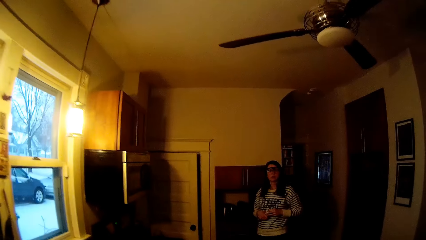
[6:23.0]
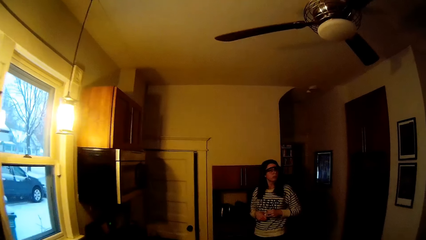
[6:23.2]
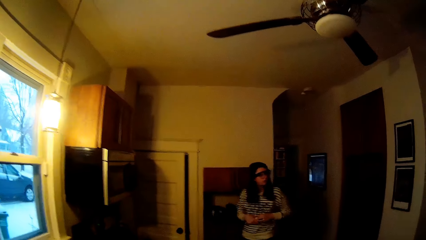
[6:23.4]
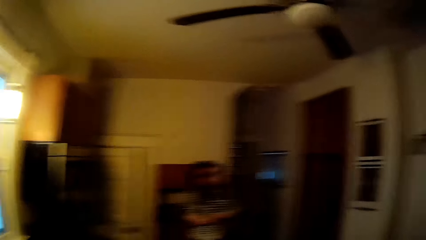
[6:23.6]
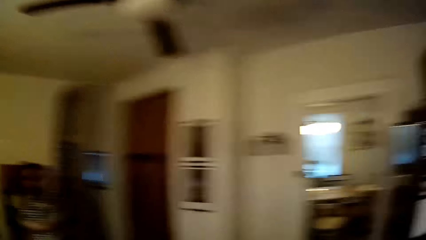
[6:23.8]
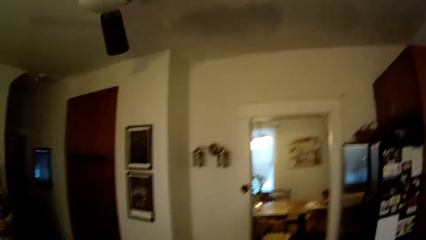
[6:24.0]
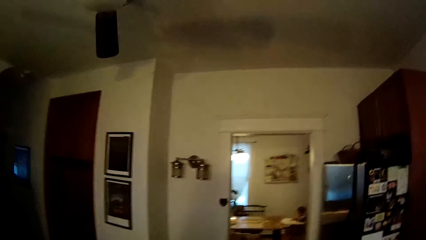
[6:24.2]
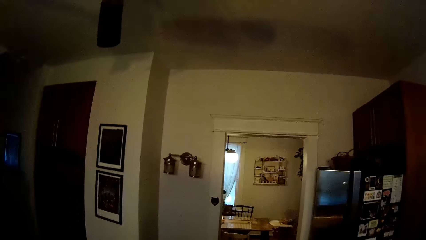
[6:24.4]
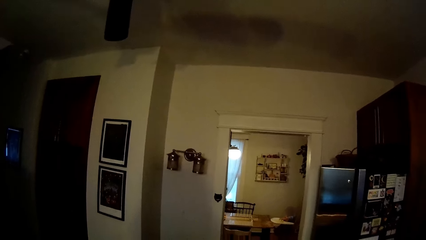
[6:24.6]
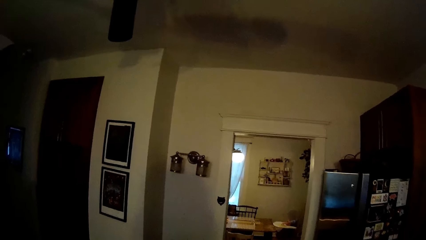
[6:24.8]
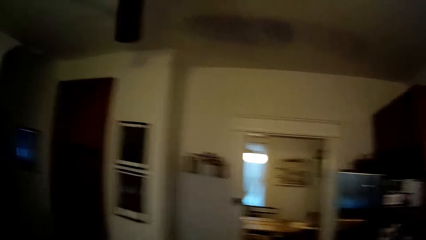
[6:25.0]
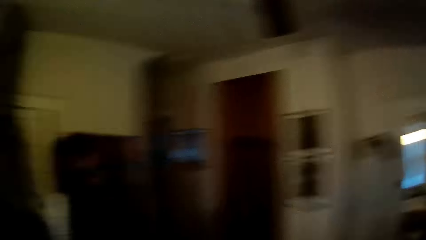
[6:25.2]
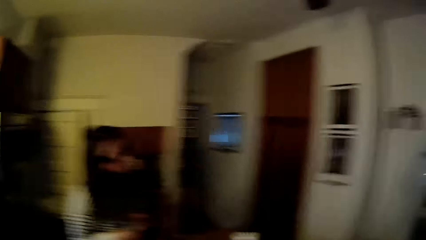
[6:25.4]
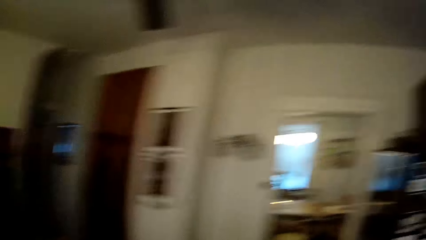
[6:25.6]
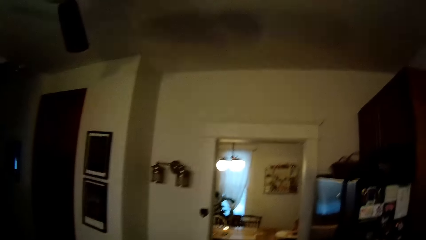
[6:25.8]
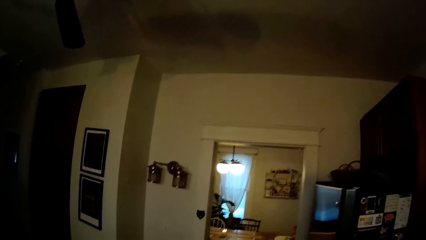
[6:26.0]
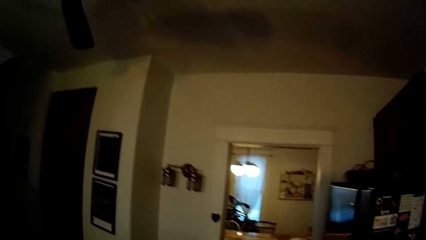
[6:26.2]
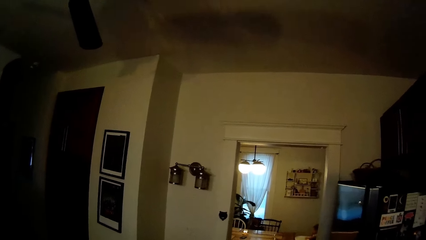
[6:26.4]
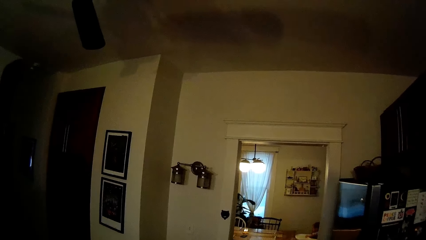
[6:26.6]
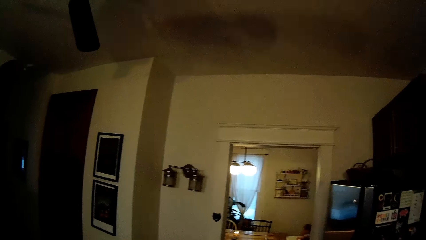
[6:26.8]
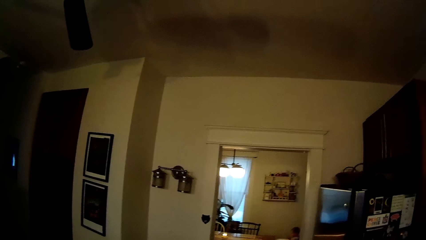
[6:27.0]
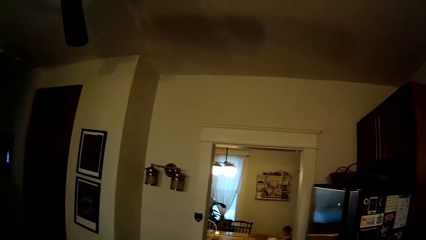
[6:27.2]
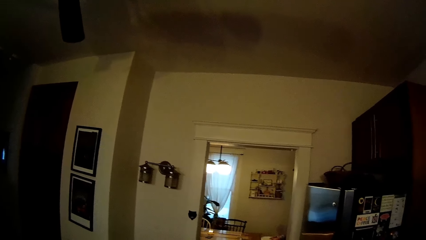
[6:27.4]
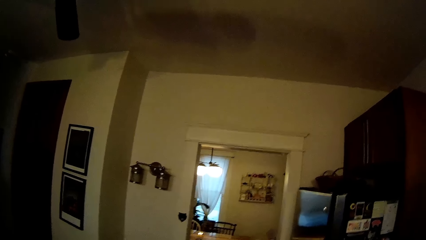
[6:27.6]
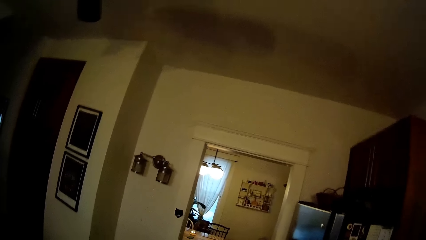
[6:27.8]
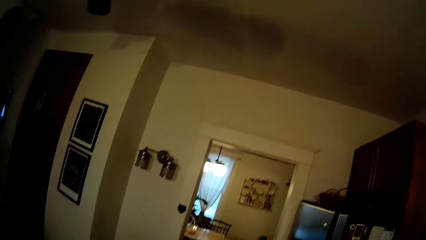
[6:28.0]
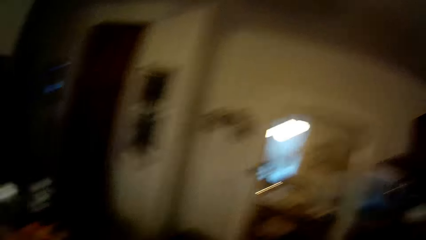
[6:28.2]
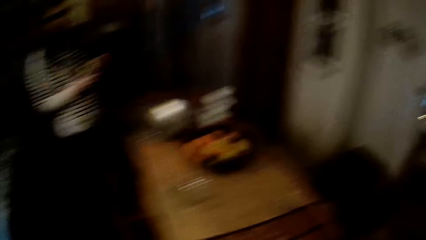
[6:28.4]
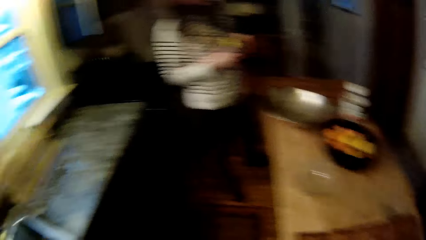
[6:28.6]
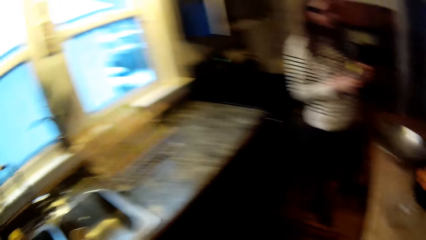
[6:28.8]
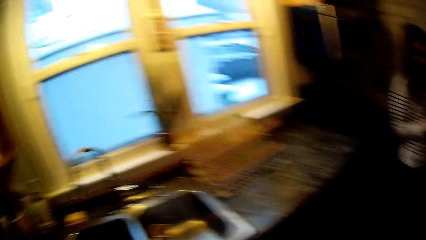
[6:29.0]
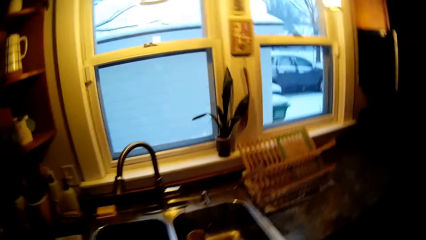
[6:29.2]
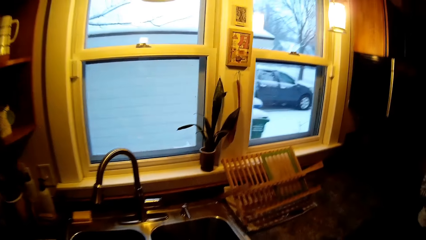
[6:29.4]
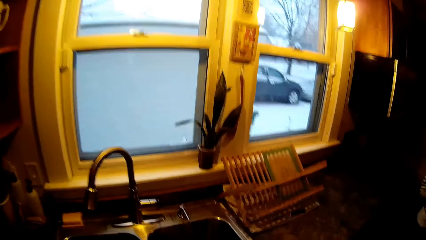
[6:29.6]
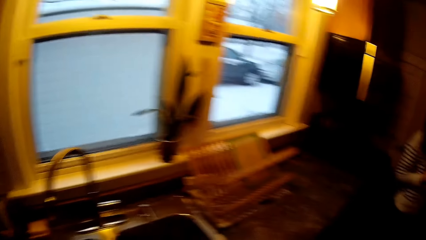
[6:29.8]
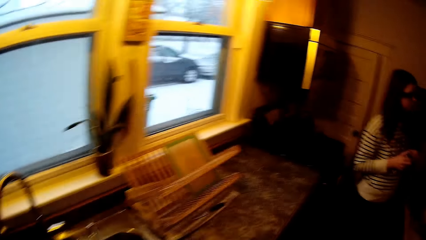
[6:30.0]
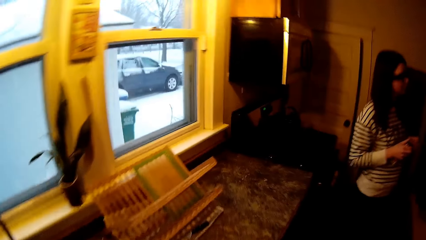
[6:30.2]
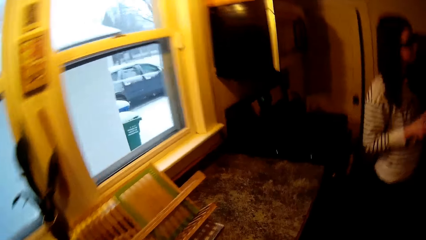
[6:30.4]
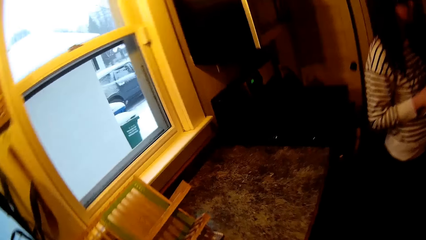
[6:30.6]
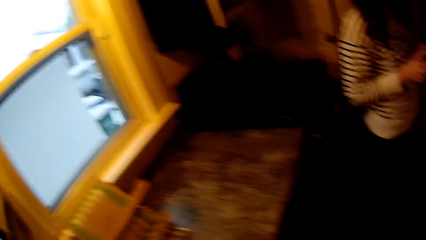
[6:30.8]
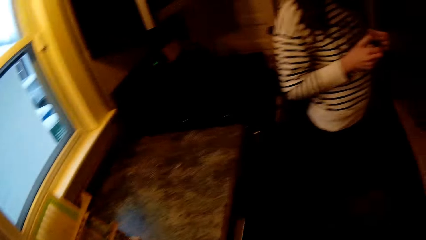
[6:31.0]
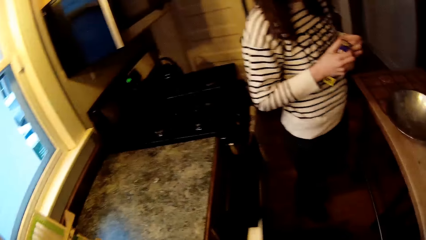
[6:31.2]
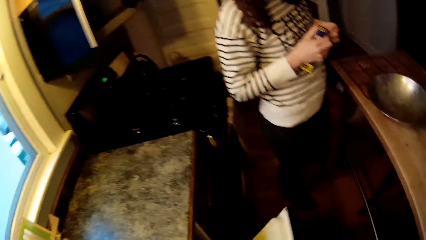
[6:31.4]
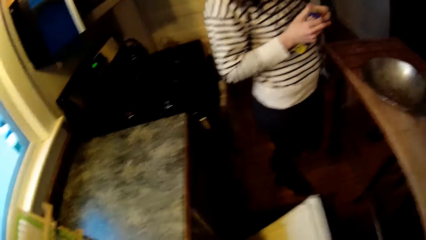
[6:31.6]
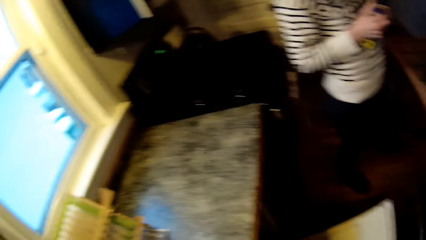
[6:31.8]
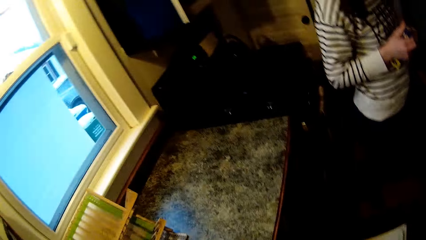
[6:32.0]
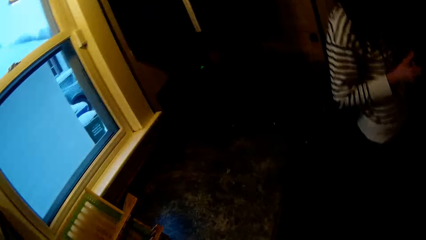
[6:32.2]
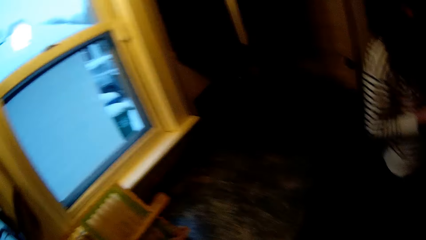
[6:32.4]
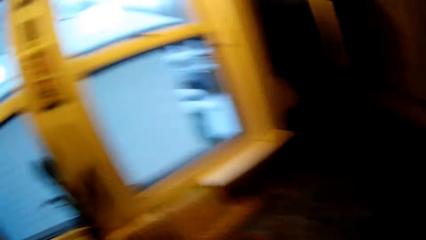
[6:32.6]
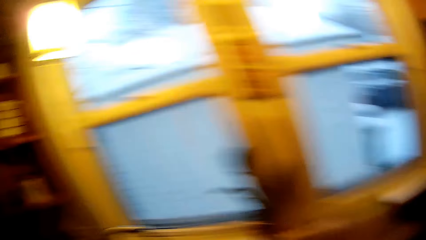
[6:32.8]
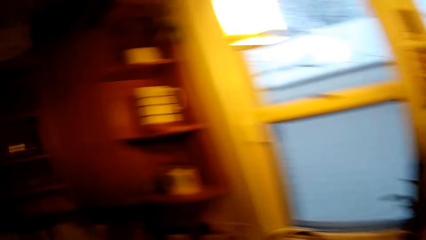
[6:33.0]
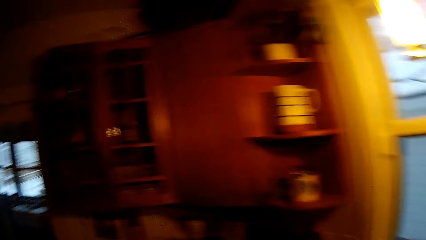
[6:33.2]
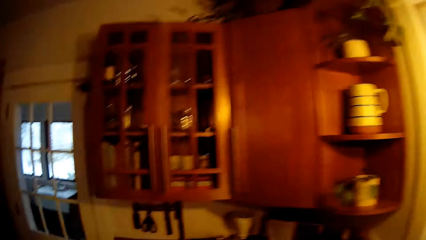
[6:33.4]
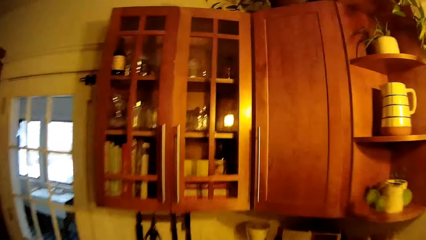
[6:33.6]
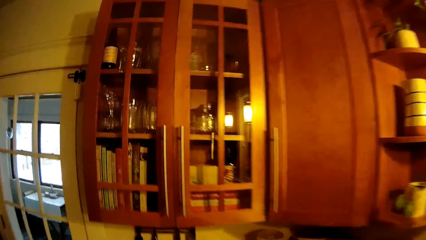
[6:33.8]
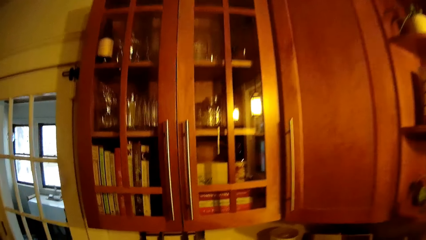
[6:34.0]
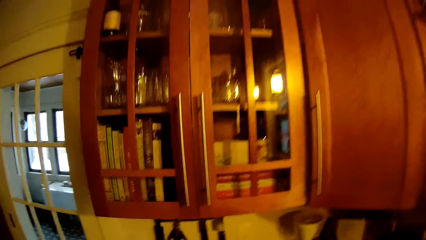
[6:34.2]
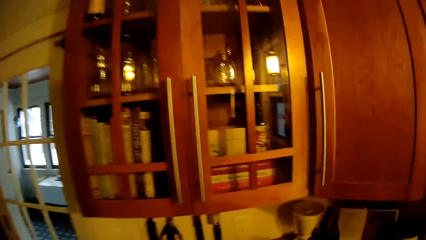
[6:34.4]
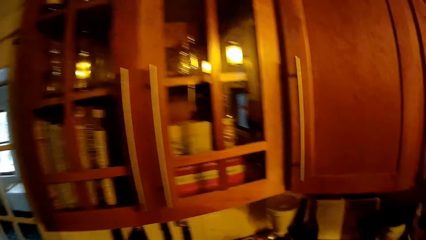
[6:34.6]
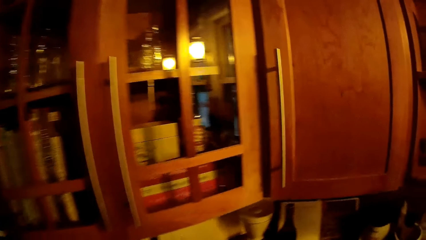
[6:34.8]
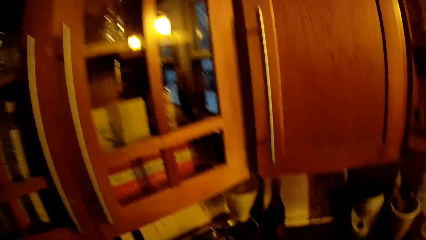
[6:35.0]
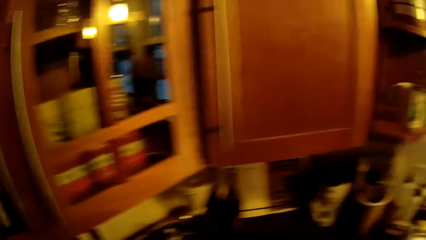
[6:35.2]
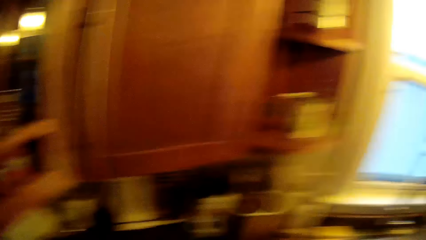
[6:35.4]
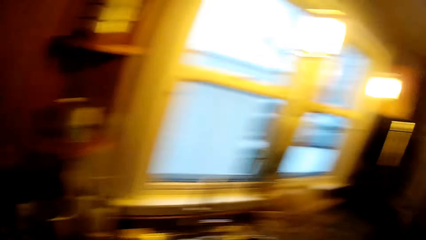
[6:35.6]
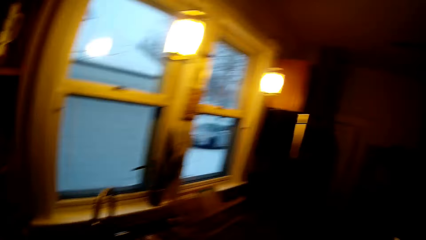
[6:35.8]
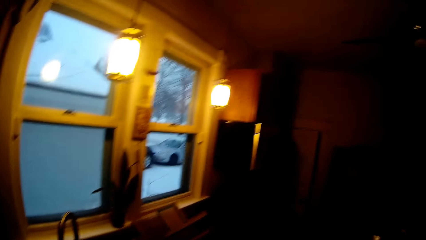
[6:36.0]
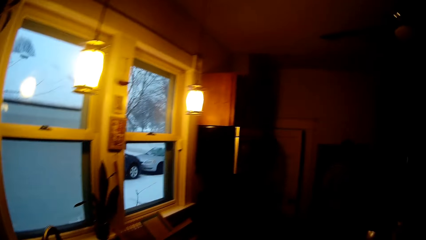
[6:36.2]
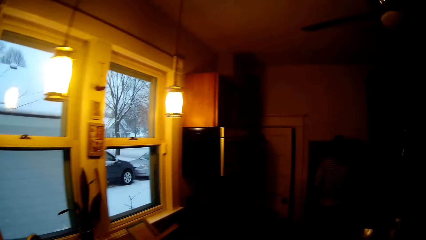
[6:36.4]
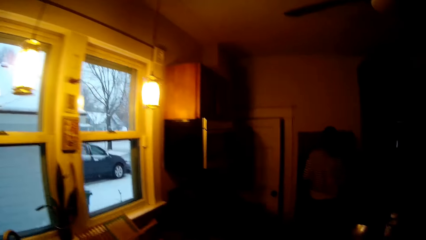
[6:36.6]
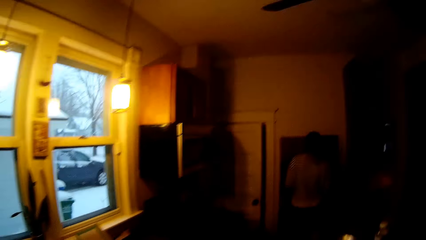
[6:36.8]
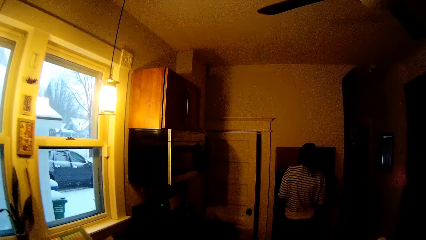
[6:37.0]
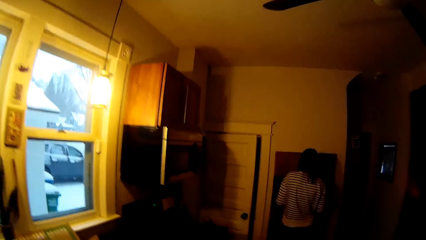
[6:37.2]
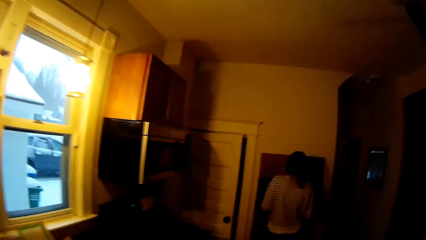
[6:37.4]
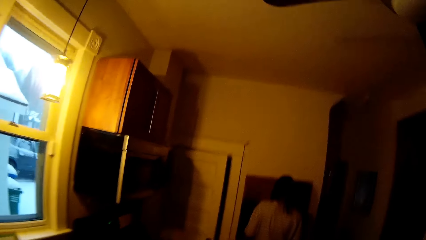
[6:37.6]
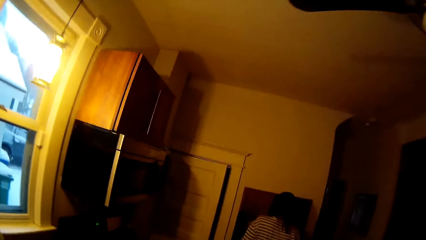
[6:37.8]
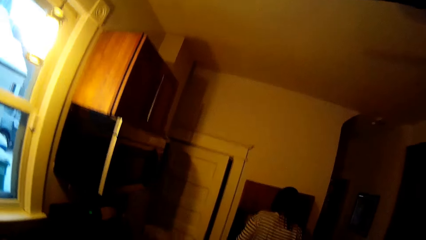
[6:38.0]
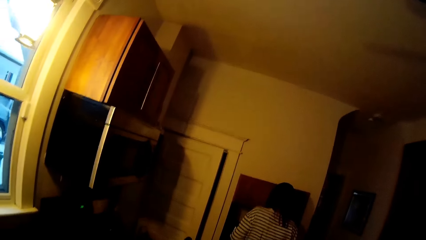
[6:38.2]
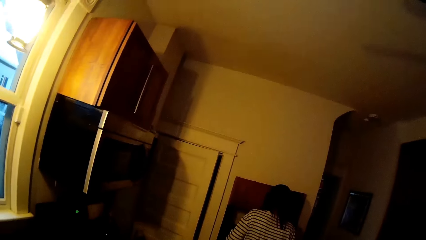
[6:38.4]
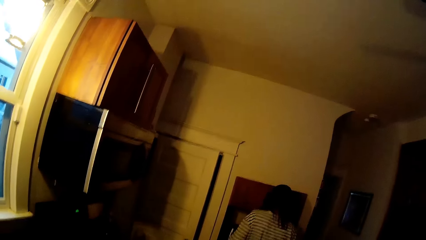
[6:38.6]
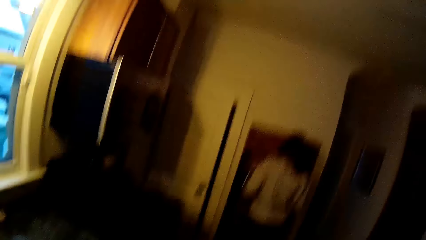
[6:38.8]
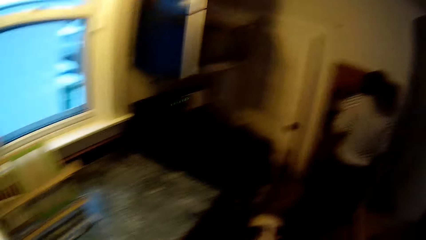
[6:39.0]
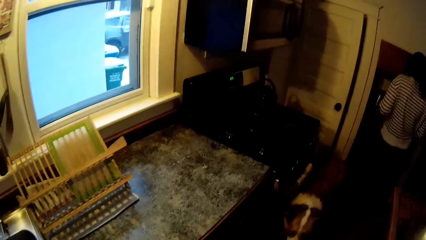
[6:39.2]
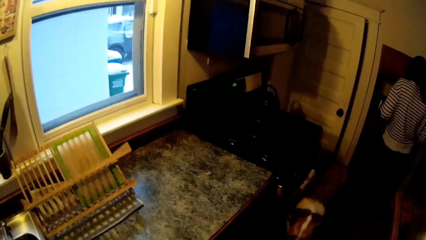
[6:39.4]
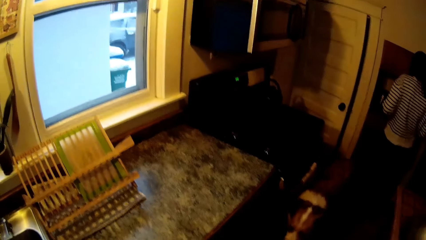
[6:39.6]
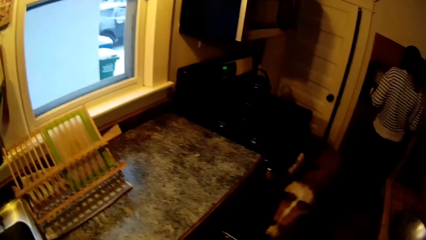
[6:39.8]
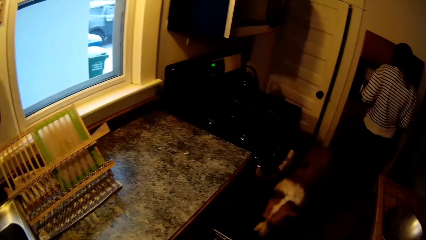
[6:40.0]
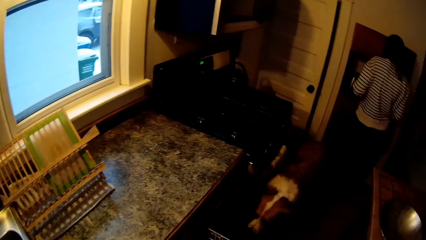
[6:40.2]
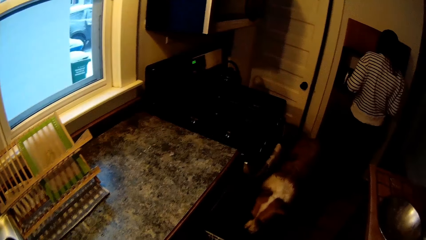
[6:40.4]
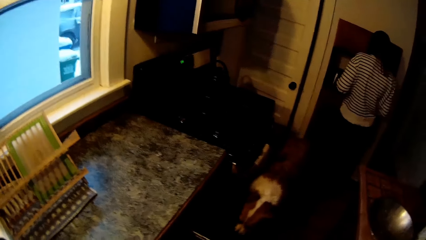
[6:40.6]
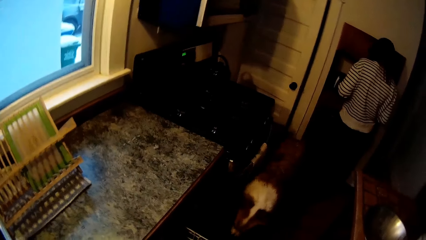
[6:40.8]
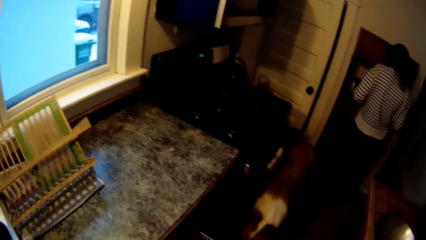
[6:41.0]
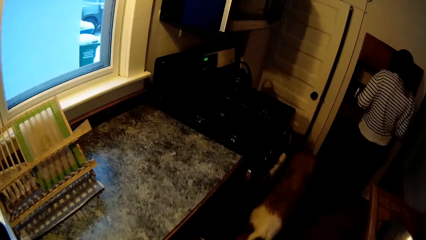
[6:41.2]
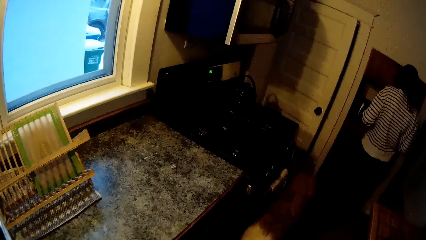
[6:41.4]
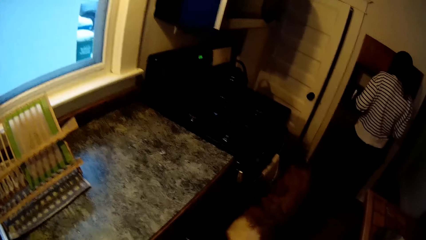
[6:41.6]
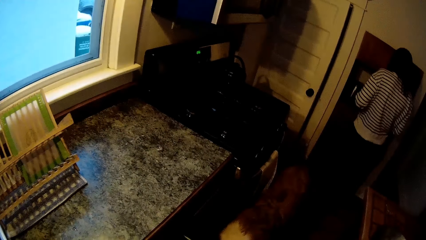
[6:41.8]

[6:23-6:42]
The woman stands in front of a shelf. The woman stands in front of a cooker. The camera wearer opens a dishwasher with his right hand. He converses with the woman.
